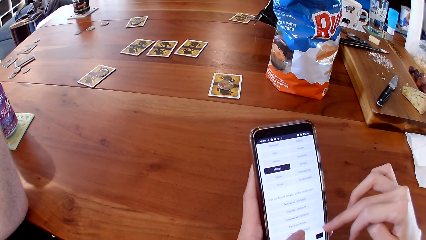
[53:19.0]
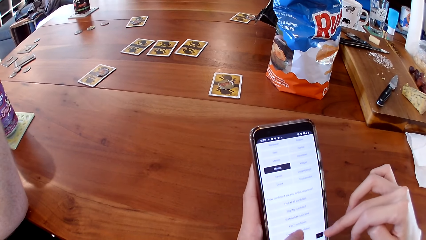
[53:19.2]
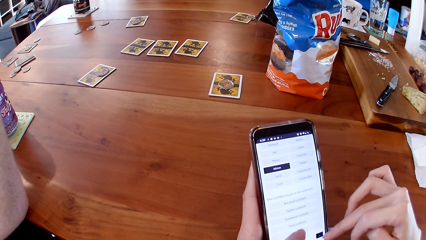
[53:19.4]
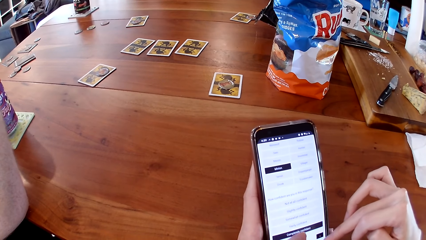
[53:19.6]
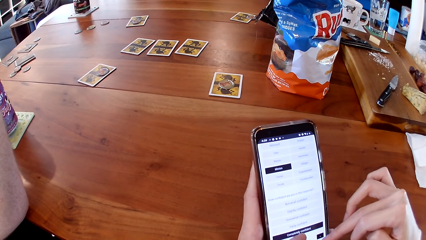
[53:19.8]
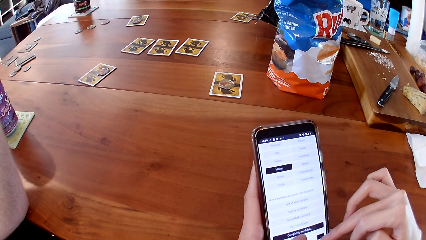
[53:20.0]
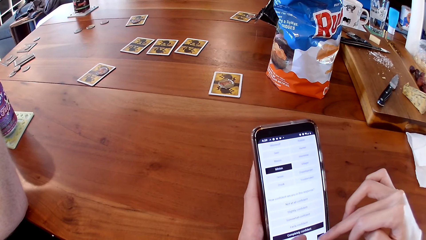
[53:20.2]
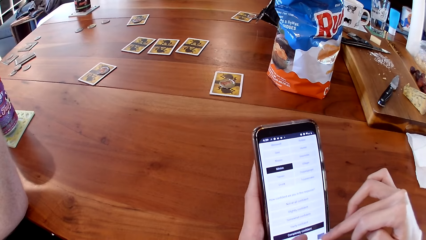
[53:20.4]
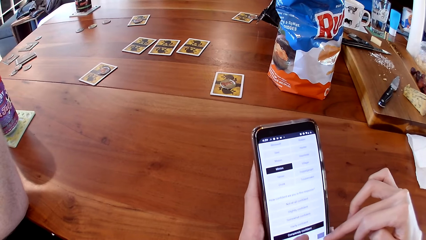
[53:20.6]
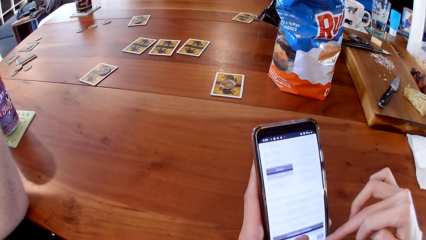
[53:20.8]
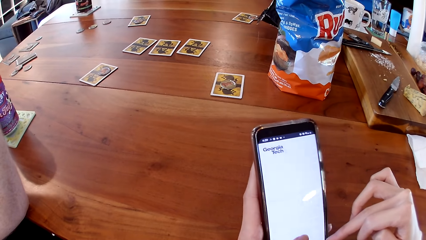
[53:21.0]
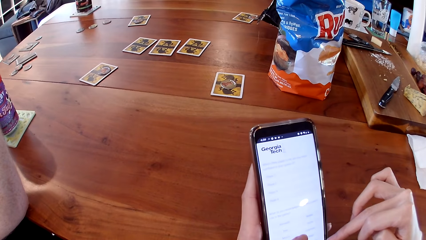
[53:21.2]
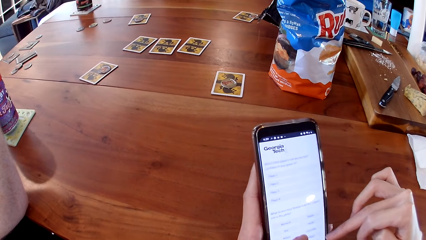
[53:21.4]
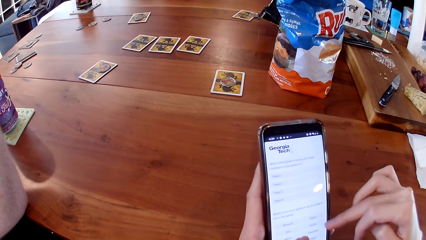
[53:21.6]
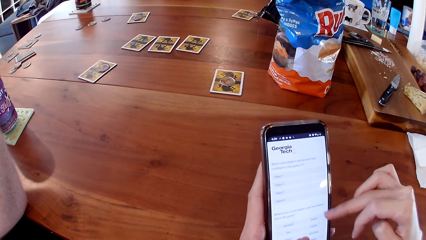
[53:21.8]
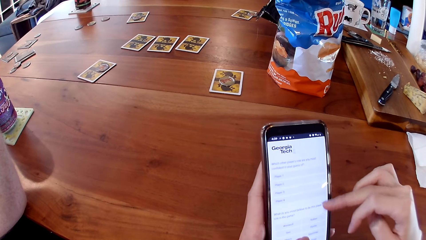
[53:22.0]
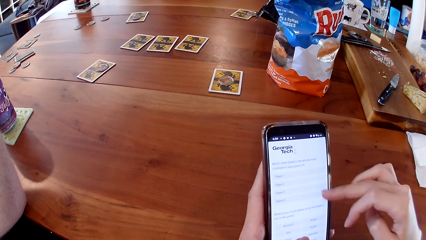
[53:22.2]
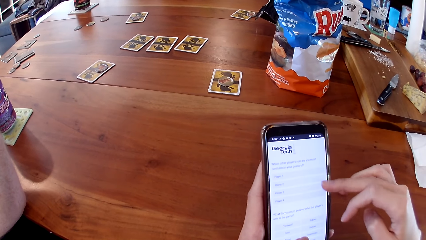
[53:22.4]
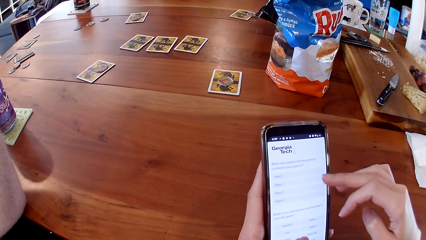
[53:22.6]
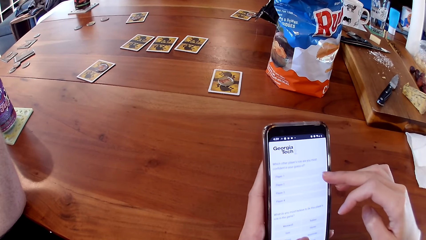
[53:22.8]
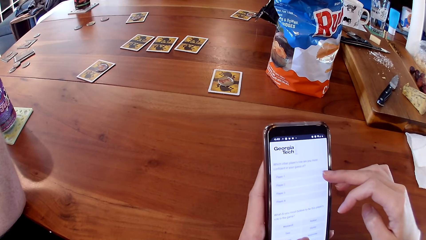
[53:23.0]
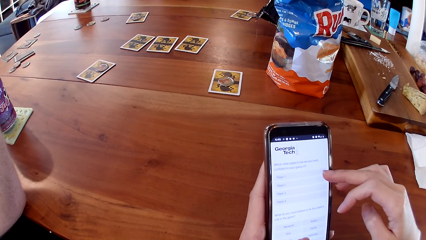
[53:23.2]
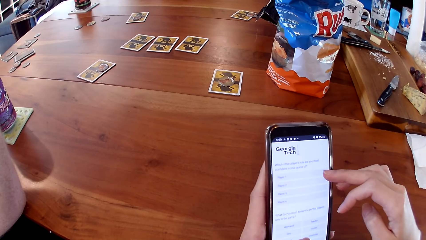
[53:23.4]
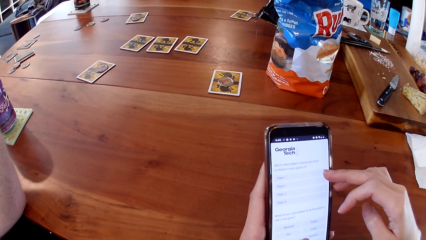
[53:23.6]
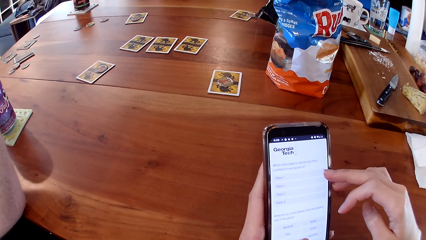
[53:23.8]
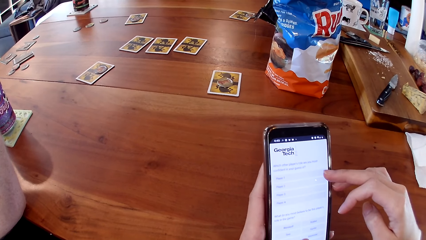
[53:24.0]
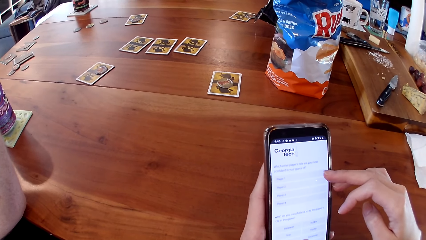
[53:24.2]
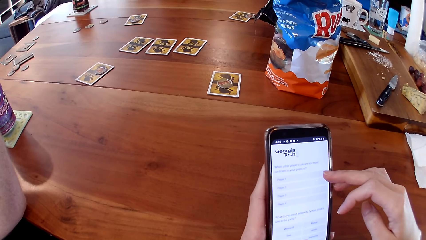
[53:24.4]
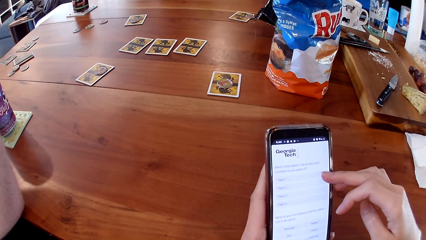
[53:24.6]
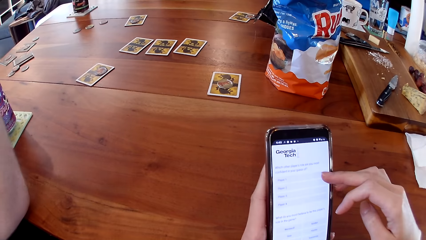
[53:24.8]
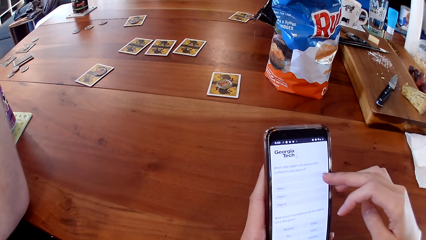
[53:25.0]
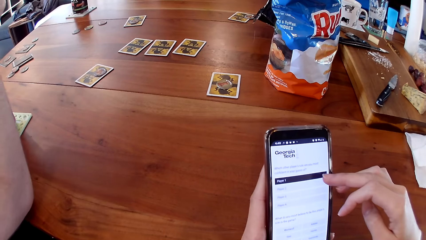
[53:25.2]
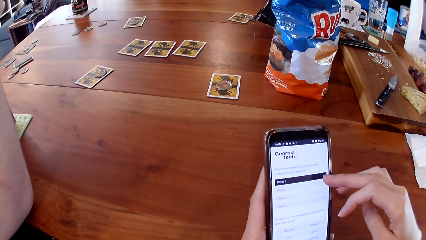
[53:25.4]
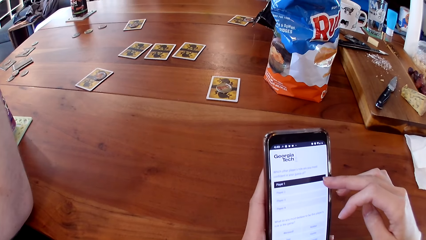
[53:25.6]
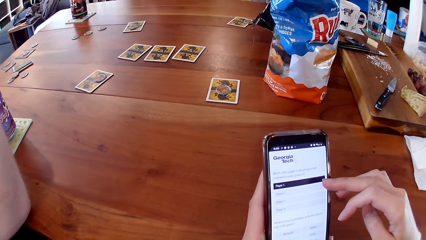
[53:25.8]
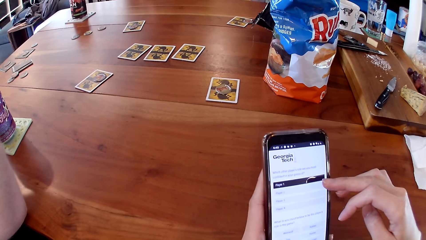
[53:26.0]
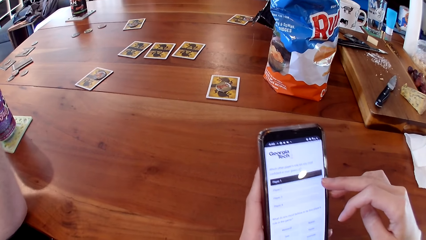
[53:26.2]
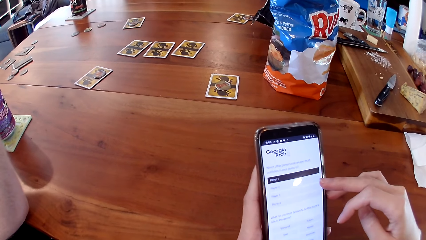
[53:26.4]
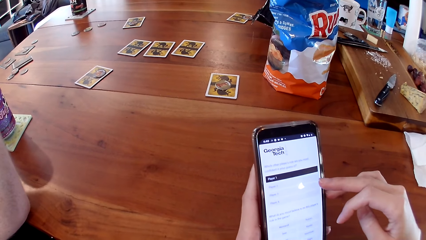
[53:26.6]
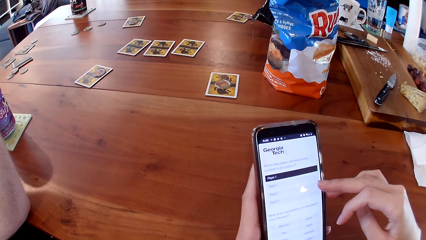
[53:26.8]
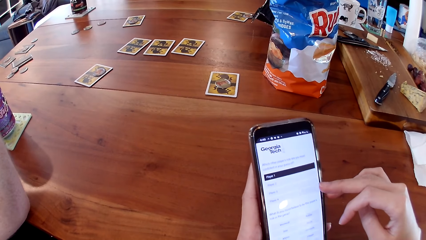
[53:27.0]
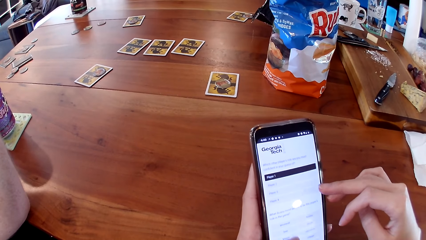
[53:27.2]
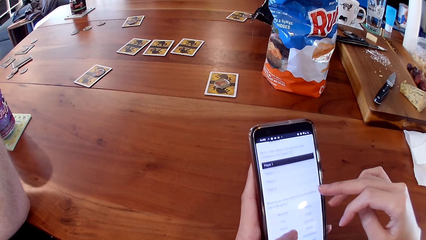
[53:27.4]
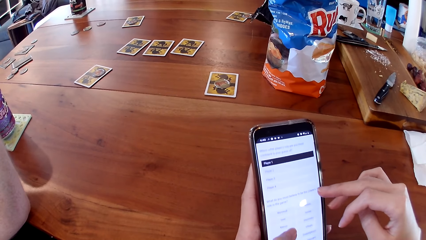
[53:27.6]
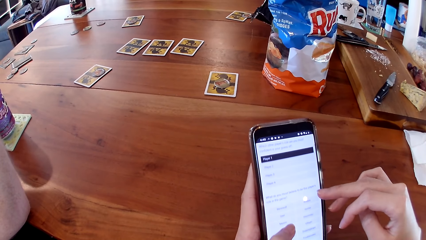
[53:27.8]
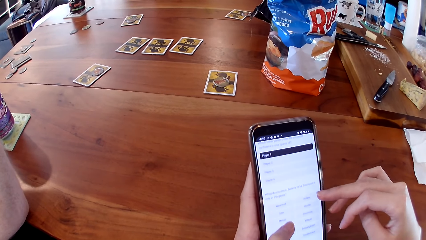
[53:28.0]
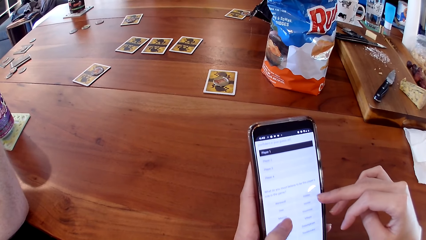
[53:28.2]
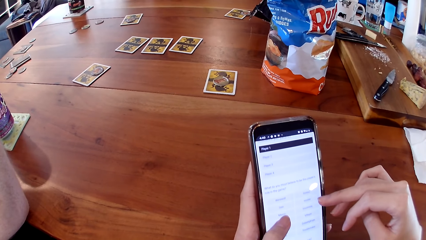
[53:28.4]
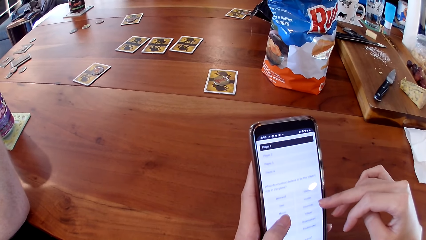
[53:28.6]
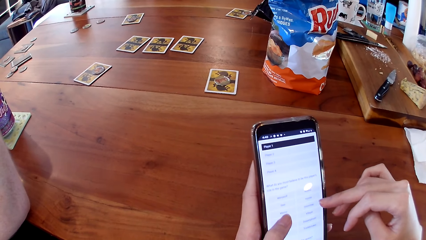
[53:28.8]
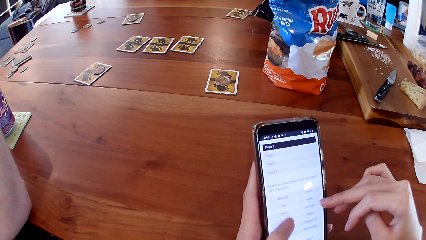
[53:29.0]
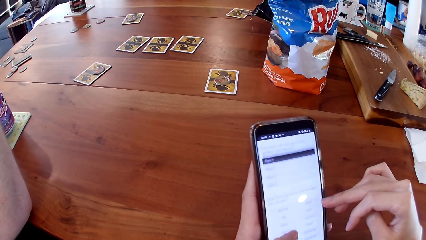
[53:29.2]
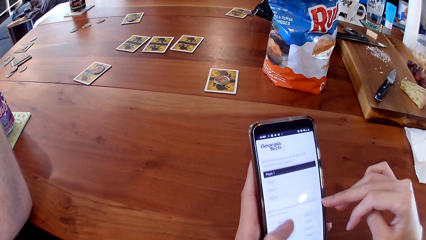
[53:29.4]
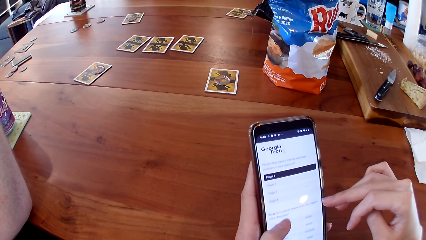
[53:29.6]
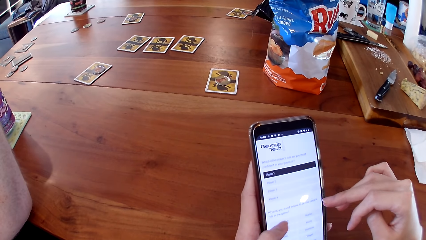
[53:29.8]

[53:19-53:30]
The other man converses with the first man, the woman and the camera wearer.

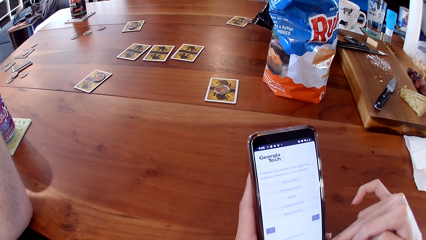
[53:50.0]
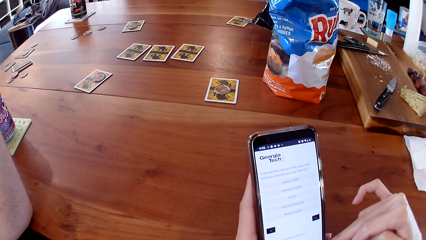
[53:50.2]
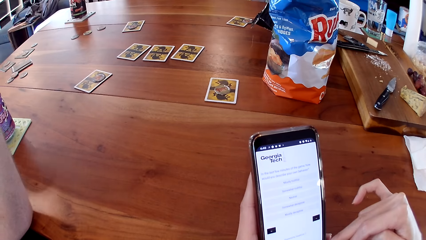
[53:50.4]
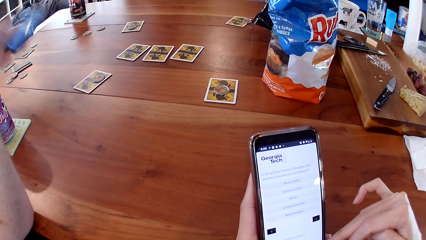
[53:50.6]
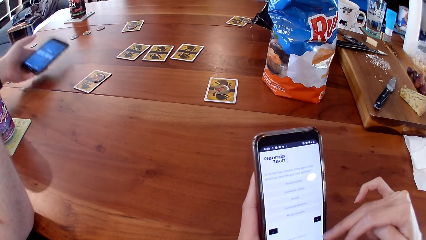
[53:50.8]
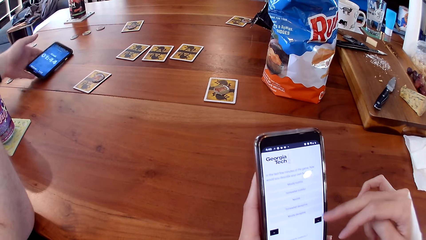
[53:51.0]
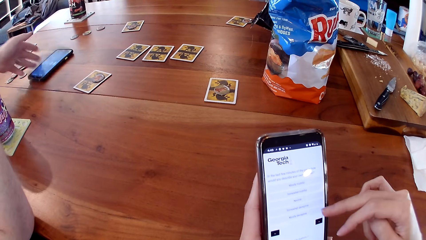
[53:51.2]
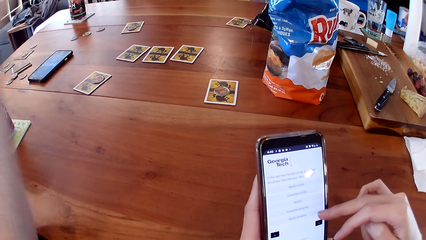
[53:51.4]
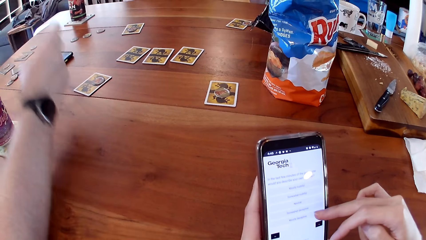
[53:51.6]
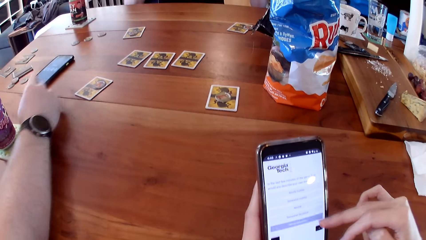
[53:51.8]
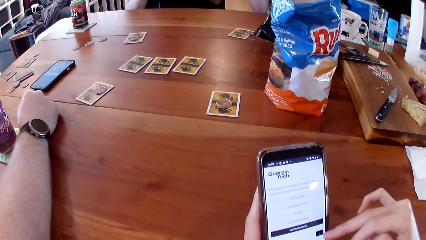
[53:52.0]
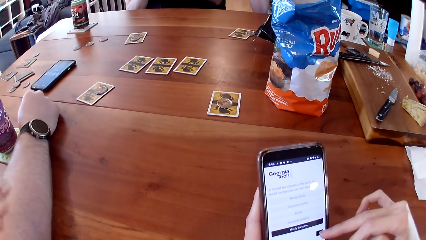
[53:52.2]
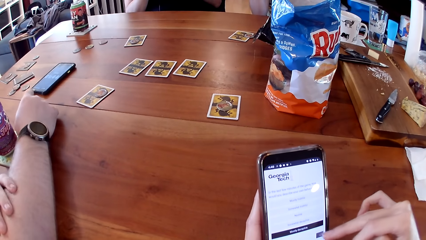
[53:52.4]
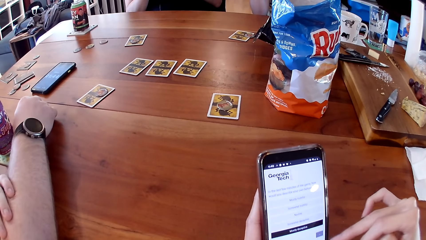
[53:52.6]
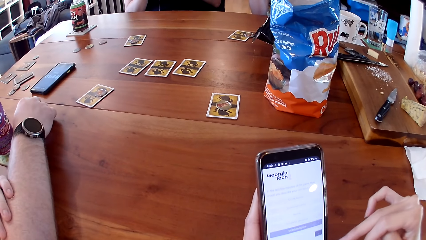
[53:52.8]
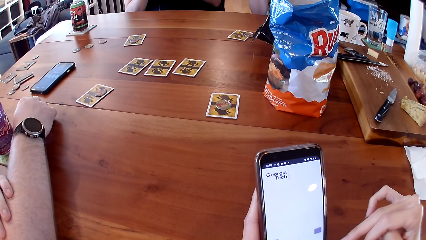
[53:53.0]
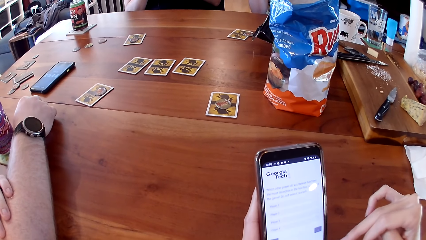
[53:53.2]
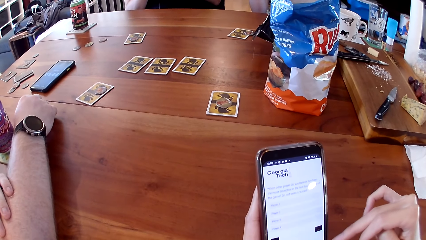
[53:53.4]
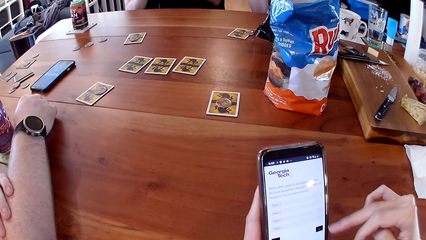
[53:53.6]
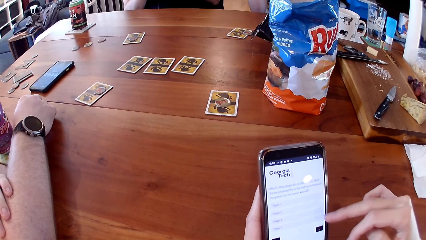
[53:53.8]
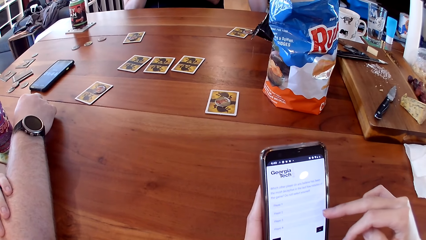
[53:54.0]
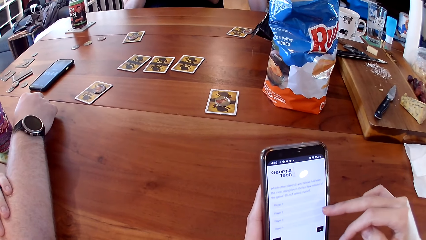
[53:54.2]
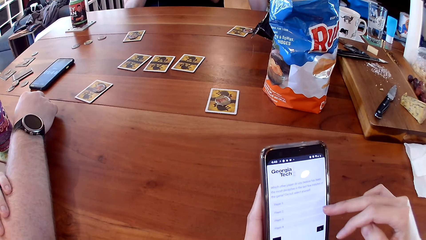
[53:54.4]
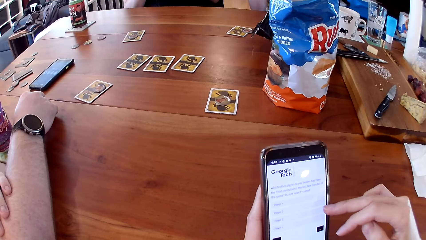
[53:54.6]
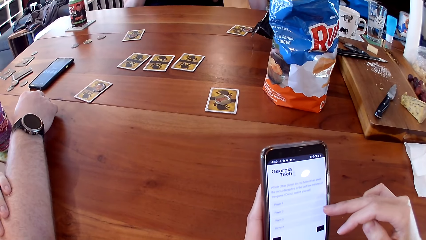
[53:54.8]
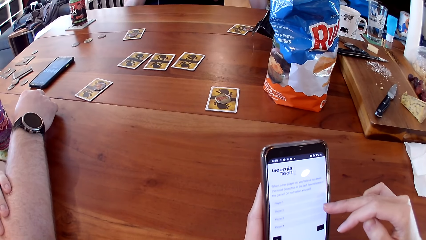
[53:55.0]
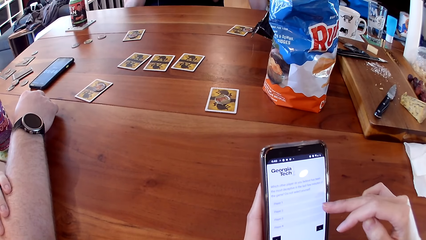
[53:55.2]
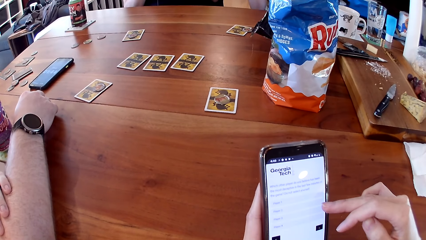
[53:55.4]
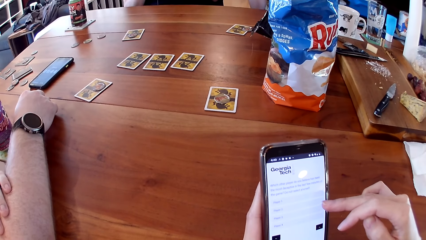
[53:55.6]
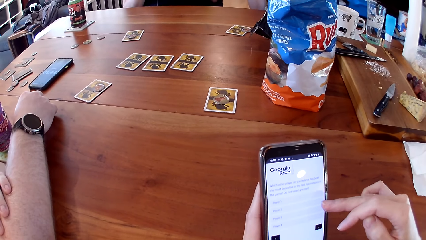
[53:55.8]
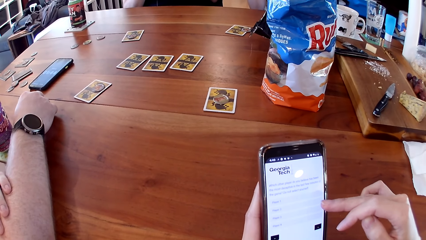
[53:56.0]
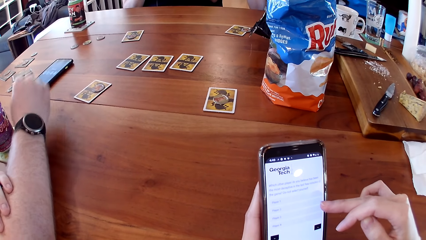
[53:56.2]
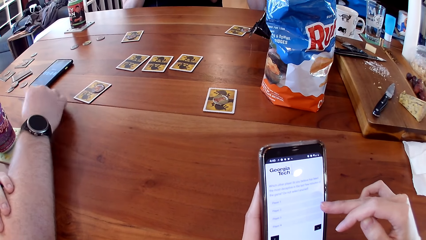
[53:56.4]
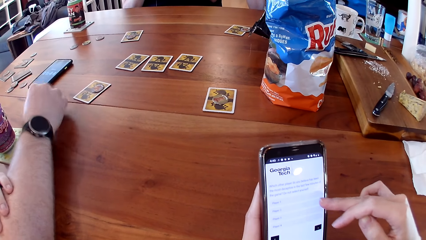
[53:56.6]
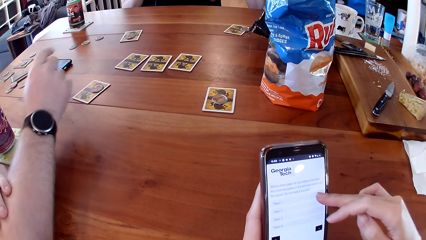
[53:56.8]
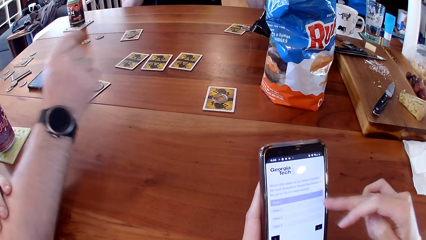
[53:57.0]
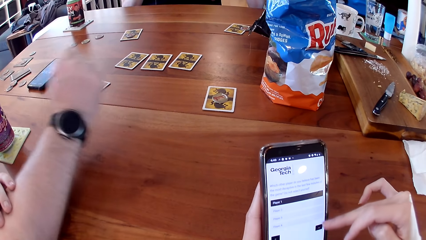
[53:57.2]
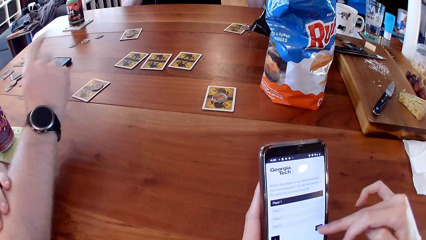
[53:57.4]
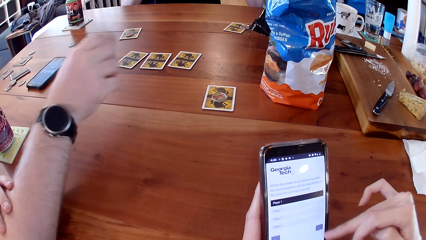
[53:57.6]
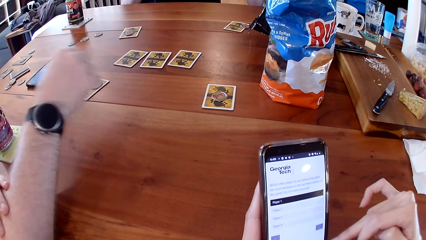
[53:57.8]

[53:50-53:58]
The first man places the phone on the table with his left hand and places his right hand on the table. The first man converses with the other man, the woman and the camera wearer.
